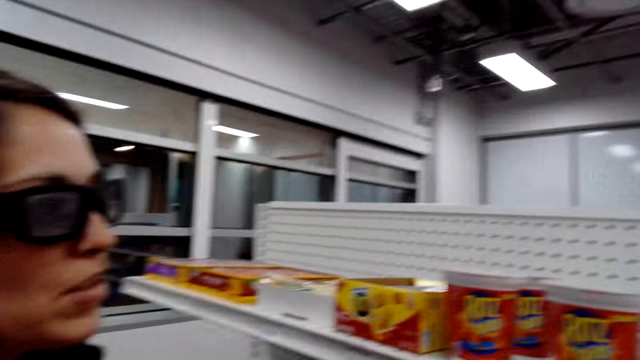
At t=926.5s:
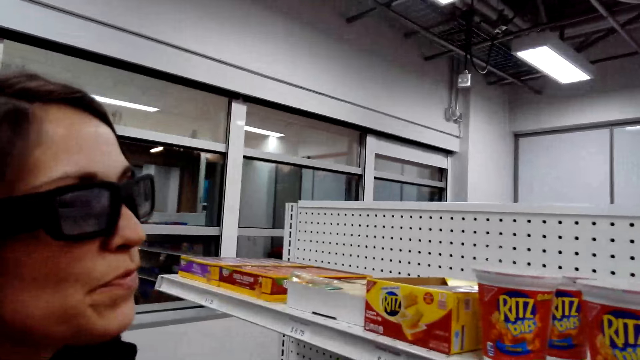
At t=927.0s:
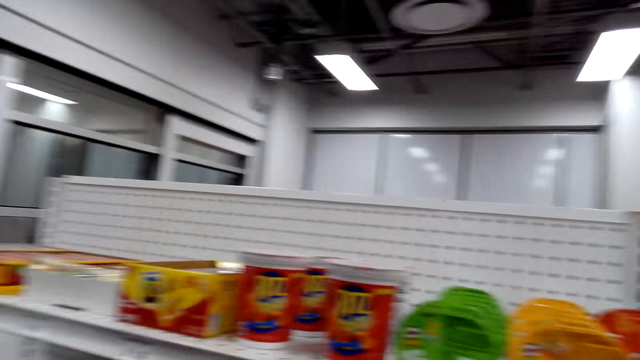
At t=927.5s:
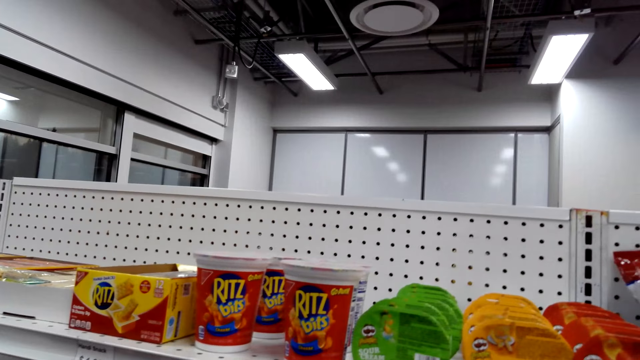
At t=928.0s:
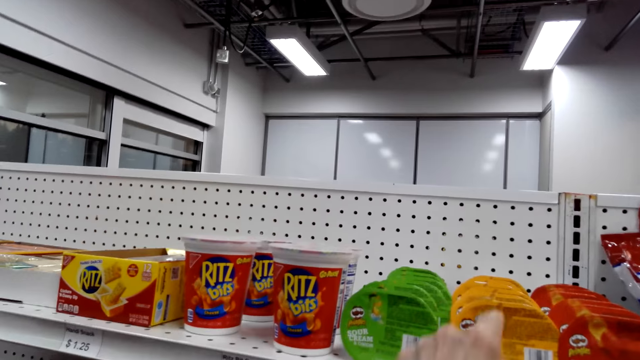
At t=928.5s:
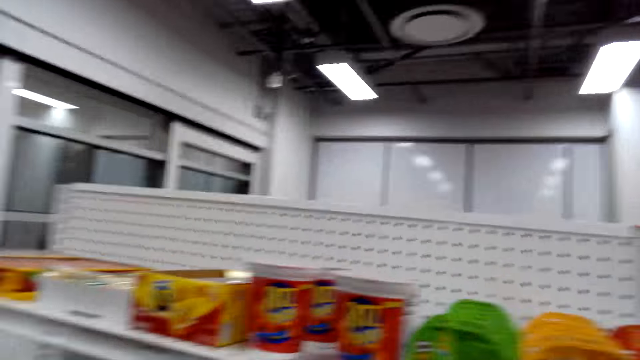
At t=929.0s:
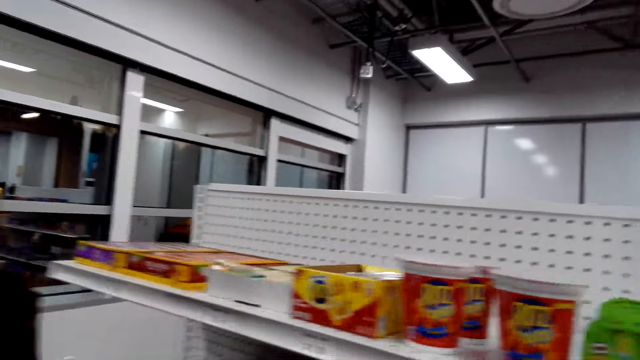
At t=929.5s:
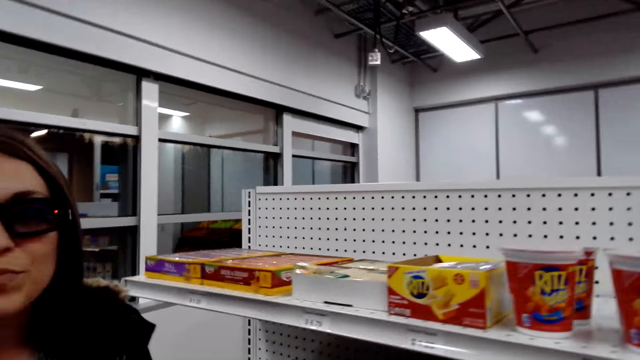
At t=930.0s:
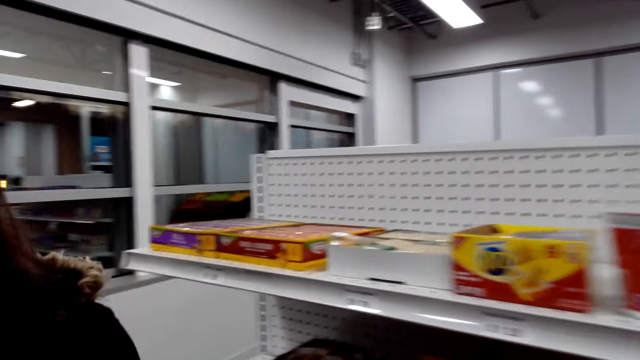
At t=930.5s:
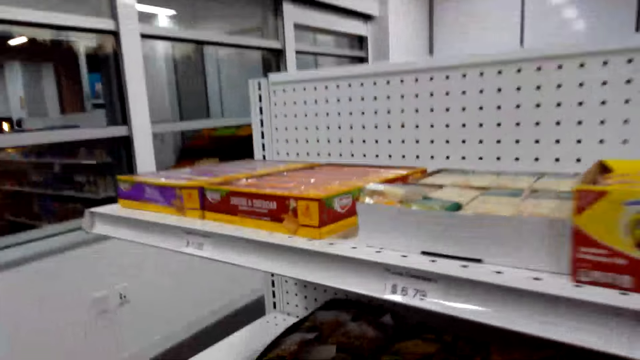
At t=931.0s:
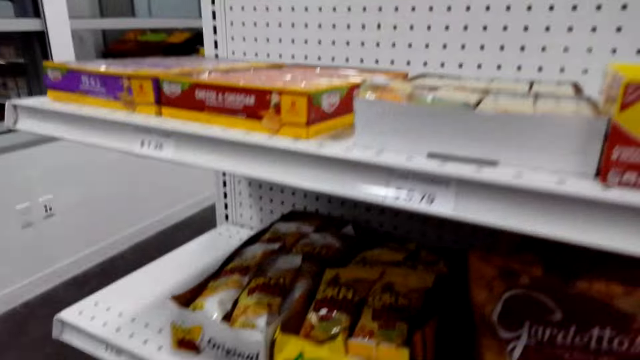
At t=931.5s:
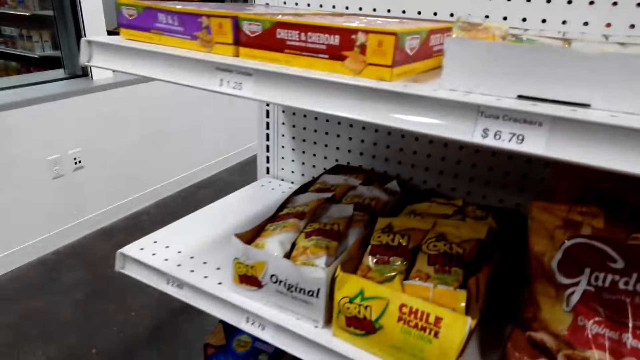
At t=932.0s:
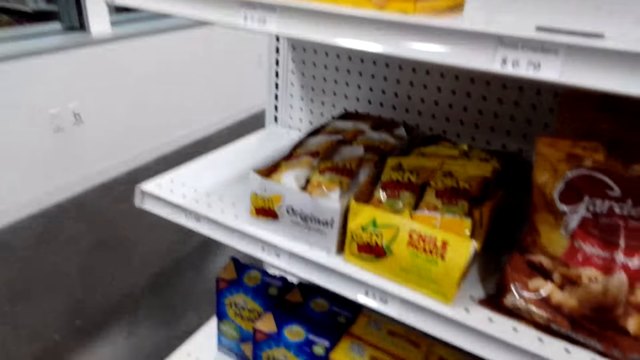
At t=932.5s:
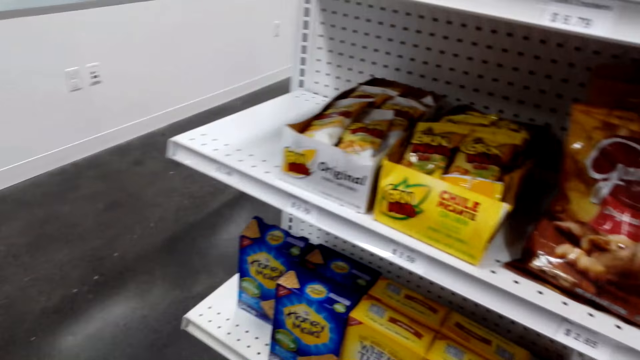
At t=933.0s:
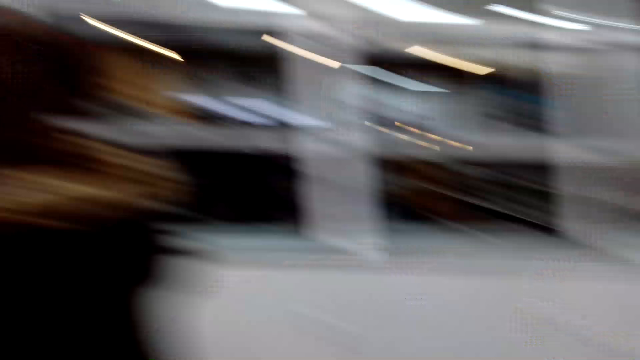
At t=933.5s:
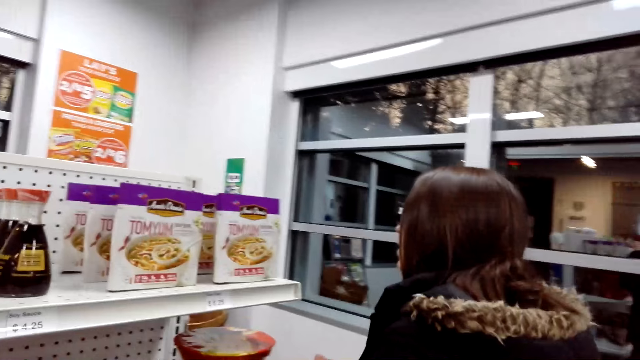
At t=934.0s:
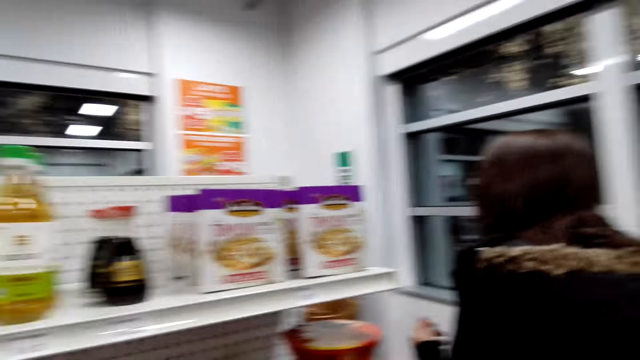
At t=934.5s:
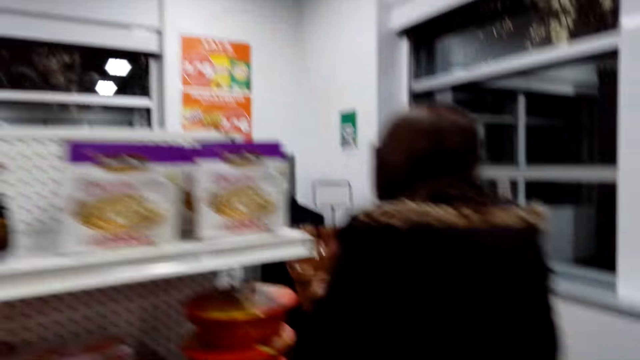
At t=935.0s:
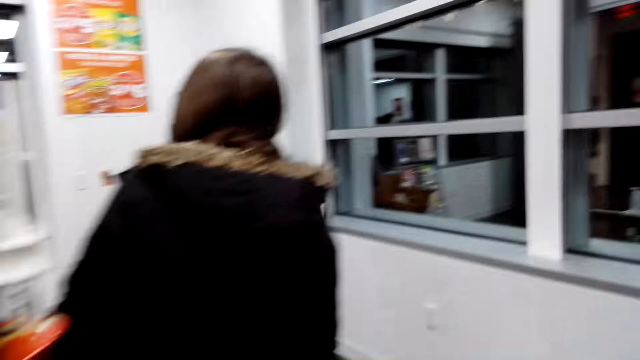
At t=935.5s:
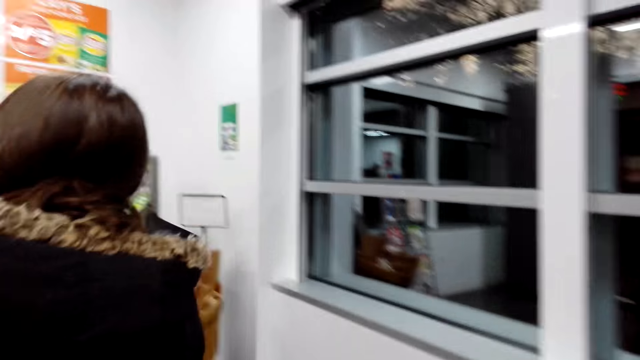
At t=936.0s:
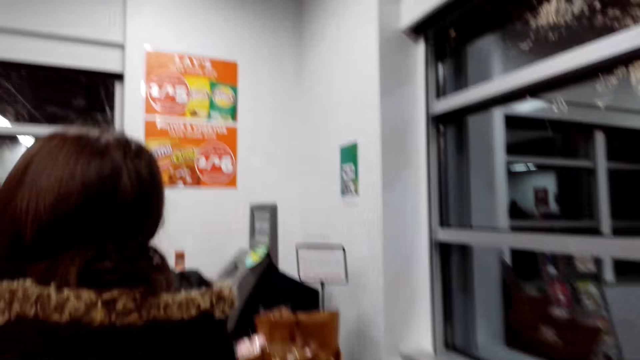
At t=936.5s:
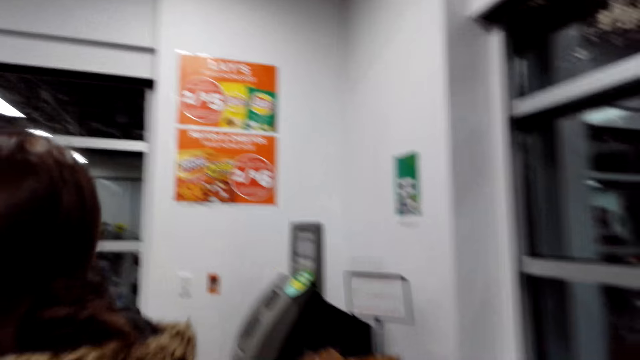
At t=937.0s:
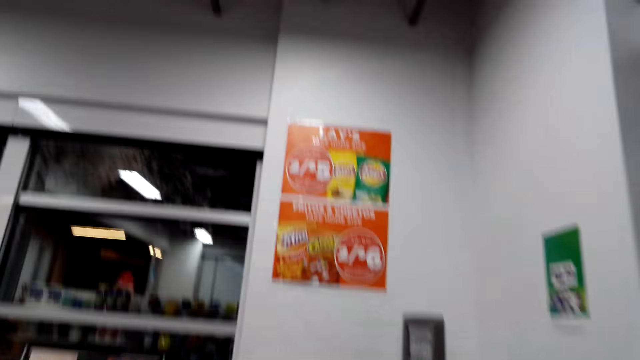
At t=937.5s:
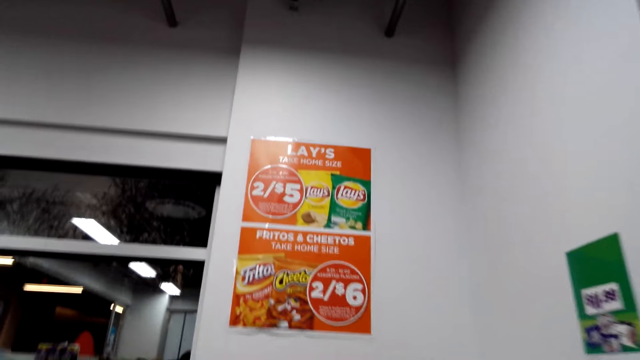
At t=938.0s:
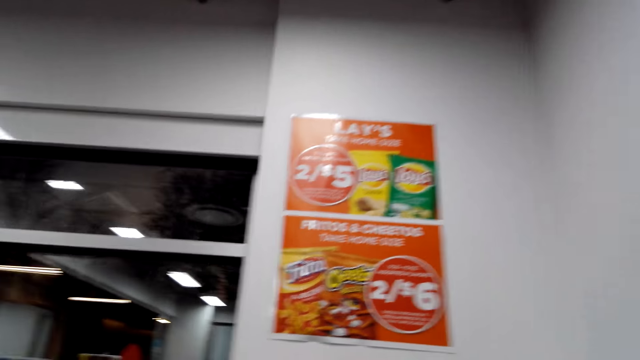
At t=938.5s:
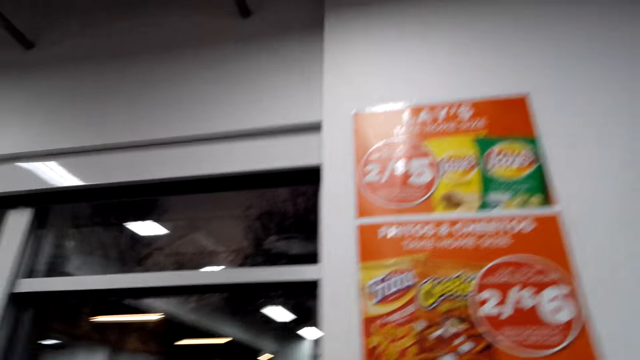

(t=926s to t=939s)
The camera wearer walks in the store. The camera wearer and a woman walk around the store.

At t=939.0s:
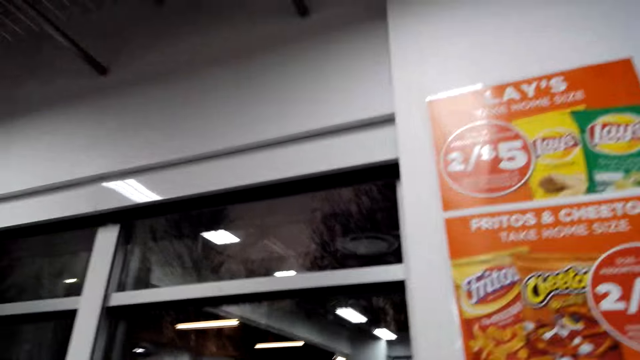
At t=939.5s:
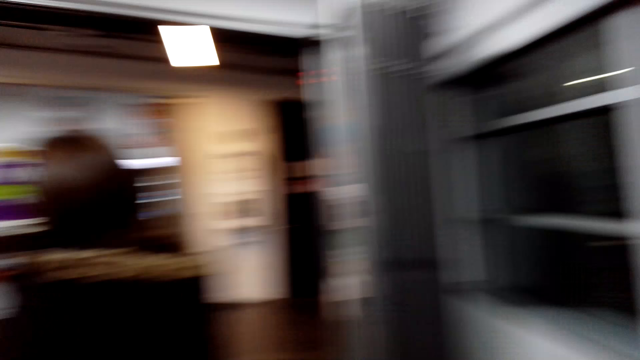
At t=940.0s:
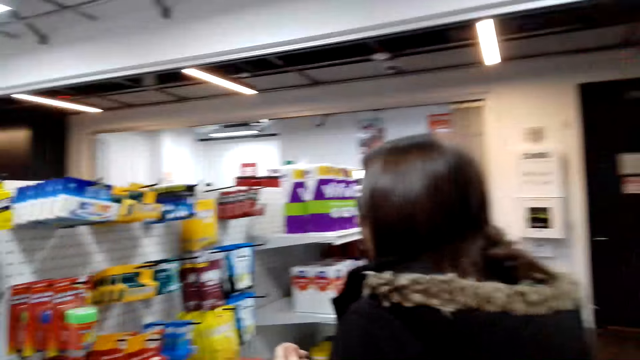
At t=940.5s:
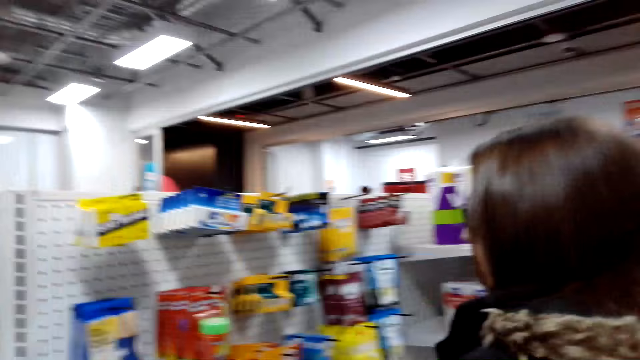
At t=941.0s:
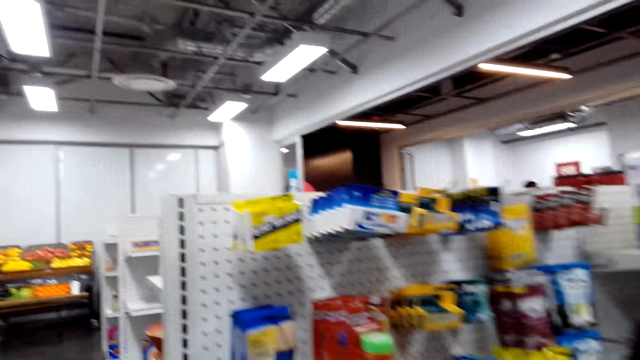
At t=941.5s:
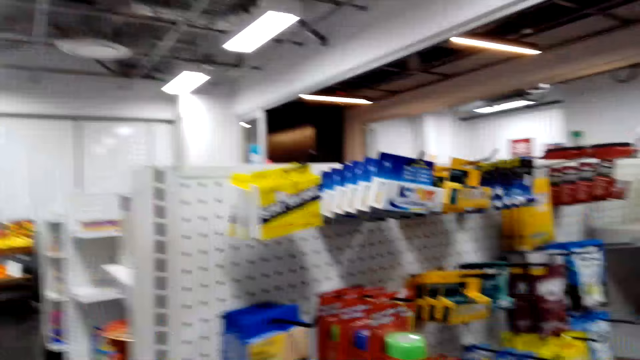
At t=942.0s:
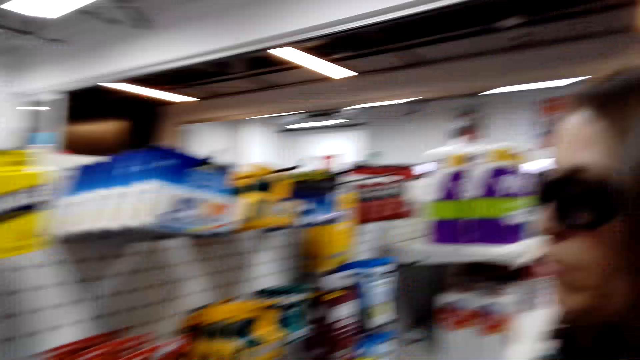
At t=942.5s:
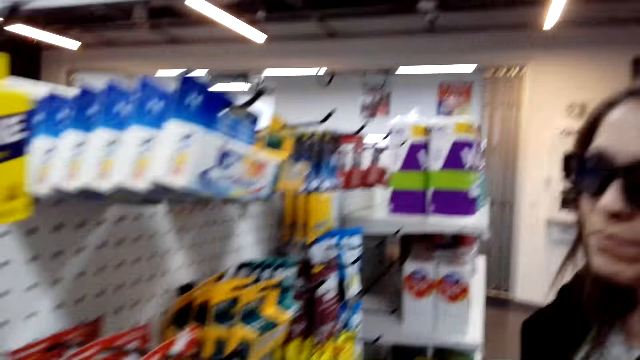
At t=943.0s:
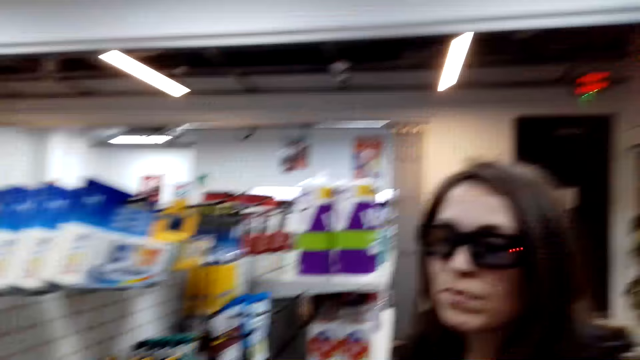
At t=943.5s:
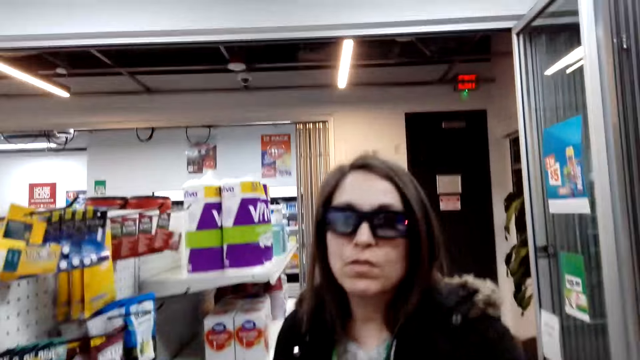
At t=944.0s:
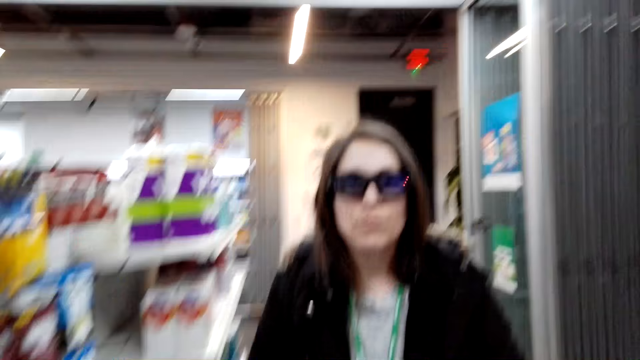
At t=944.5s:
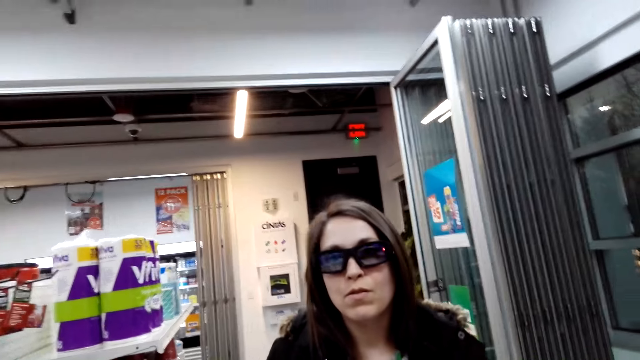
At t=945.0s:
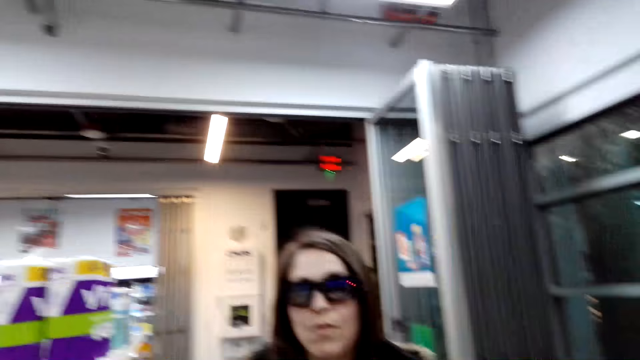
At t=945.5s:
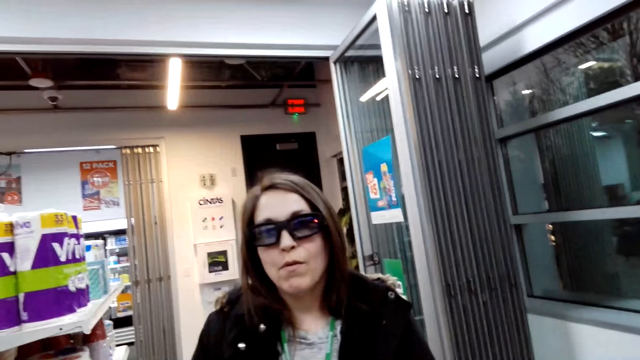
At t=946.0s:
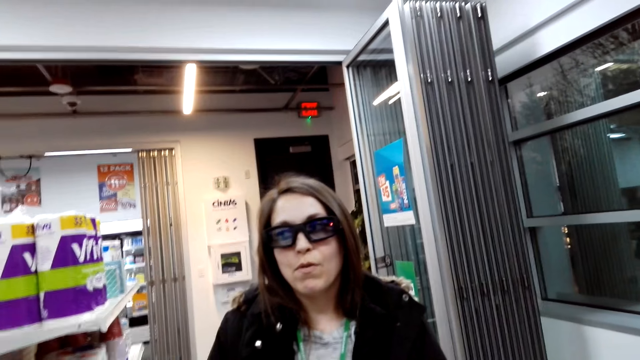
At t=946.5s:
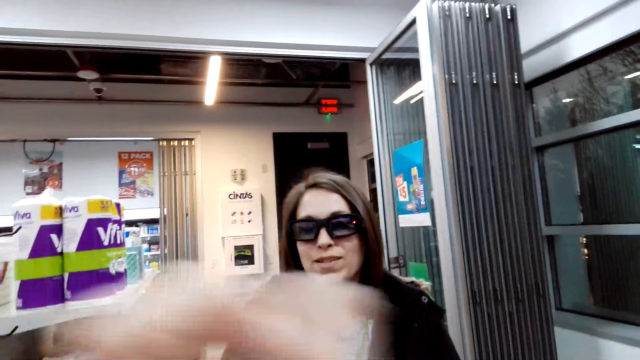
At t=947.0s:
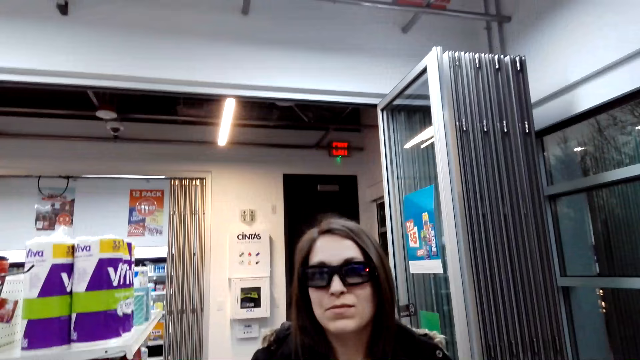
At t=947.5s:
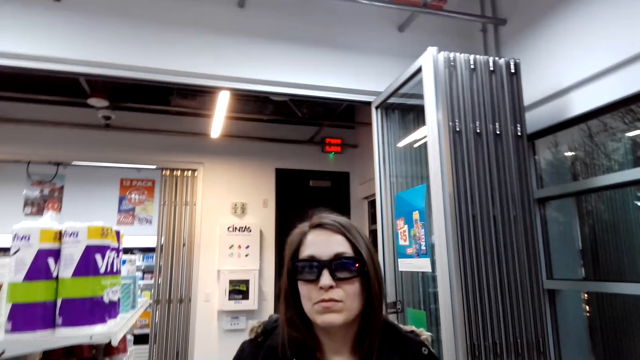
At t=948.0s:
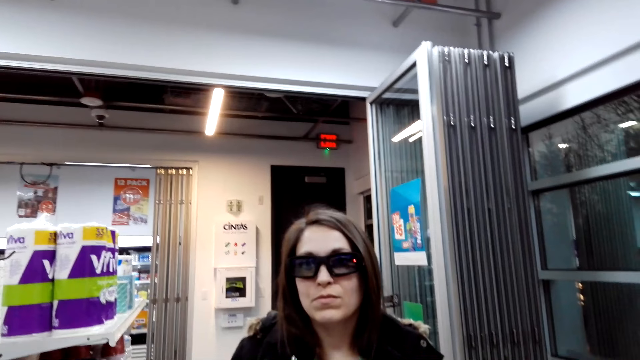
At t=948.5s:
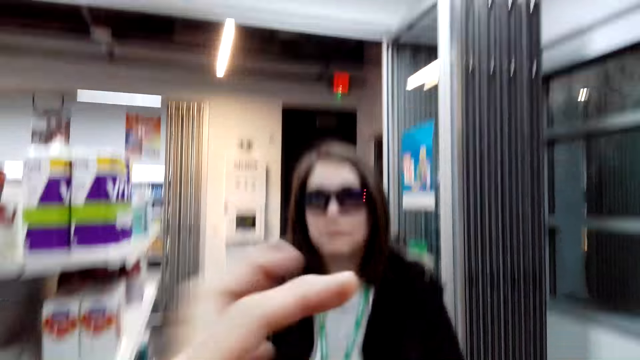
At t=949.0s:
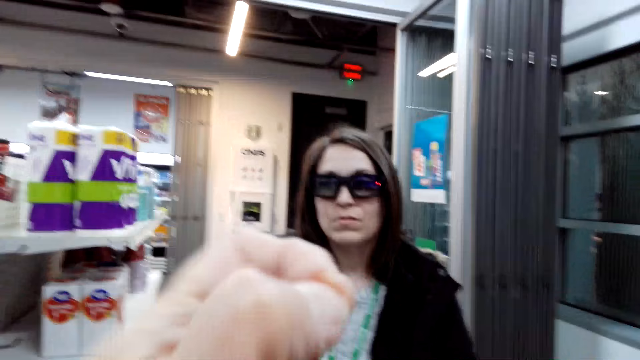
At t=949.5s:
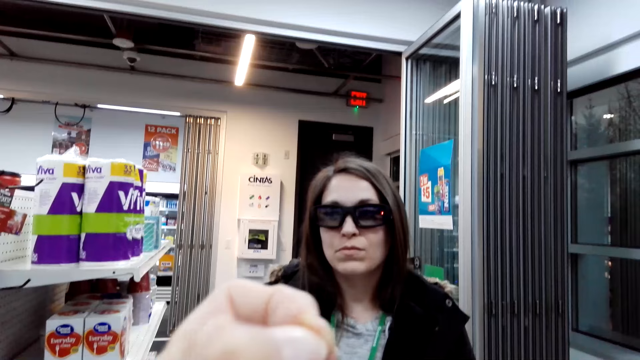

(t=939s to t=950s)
A woman looks at the camera wearer. The camera wearer moves her hand while talking to the woman.
